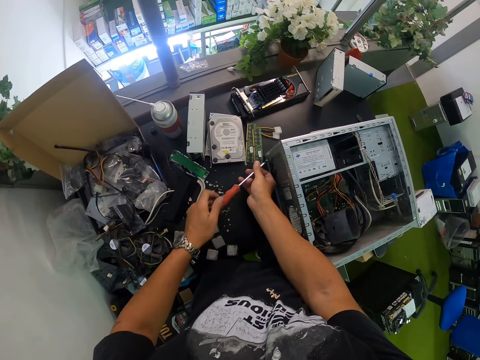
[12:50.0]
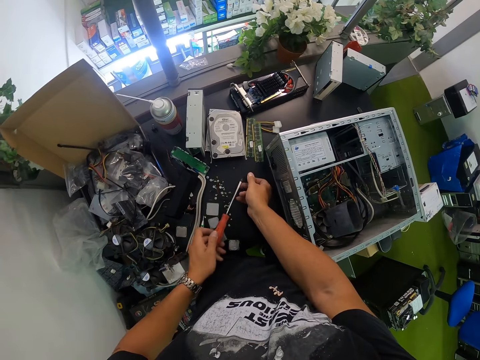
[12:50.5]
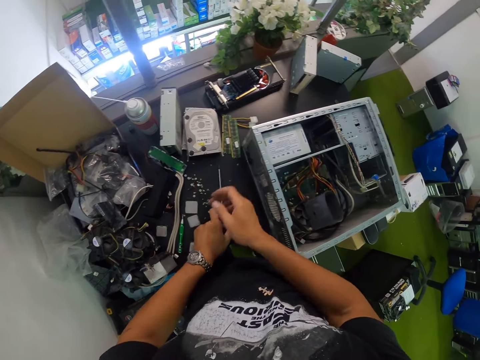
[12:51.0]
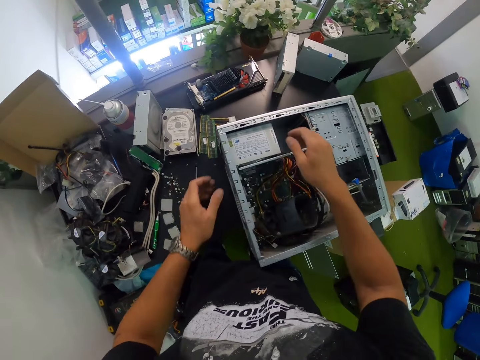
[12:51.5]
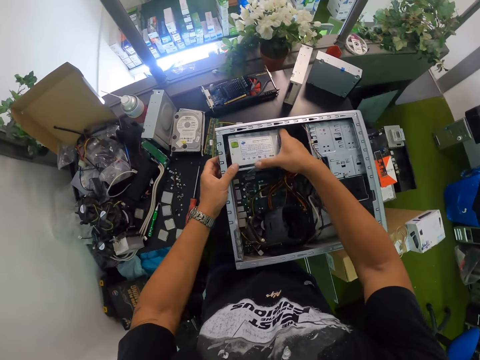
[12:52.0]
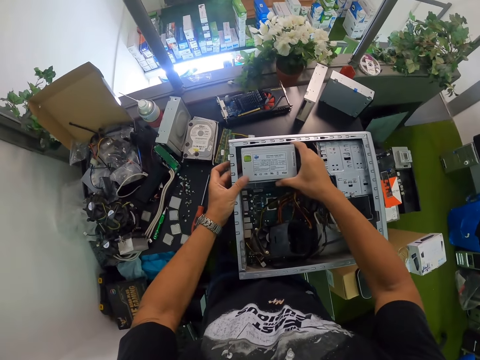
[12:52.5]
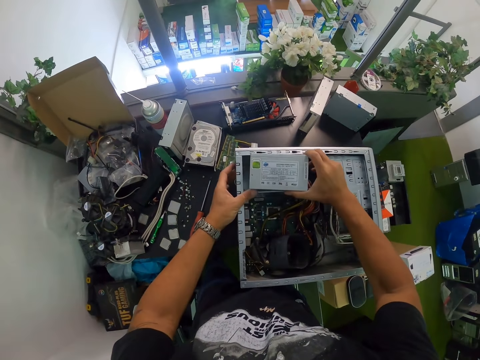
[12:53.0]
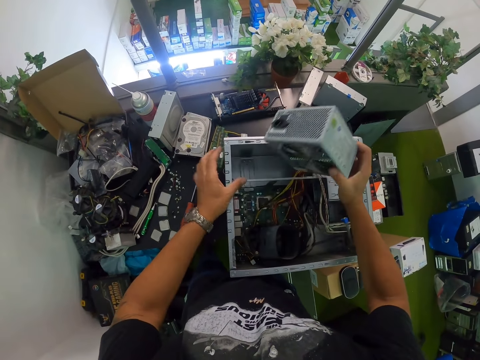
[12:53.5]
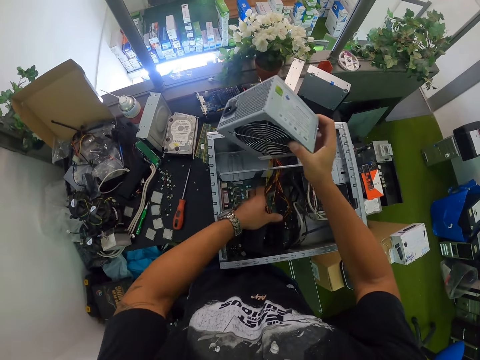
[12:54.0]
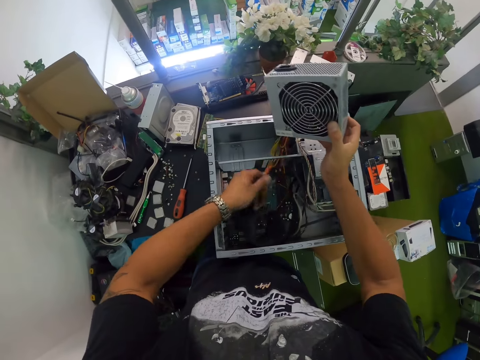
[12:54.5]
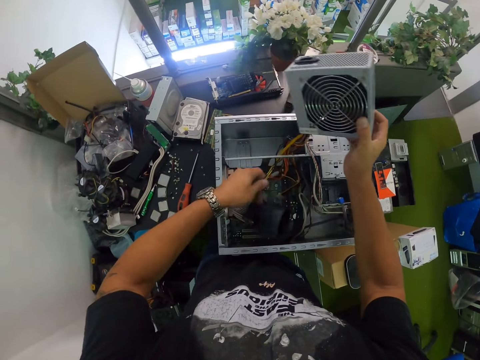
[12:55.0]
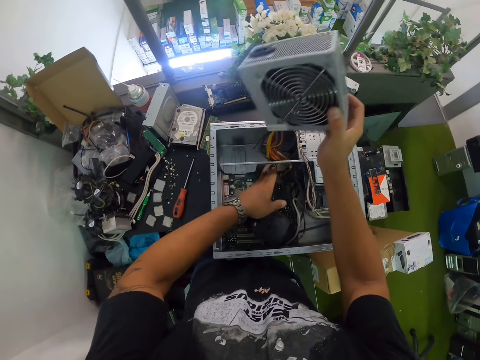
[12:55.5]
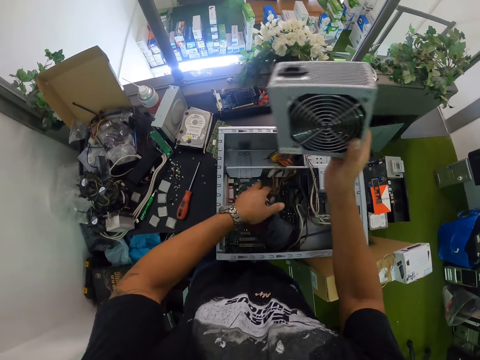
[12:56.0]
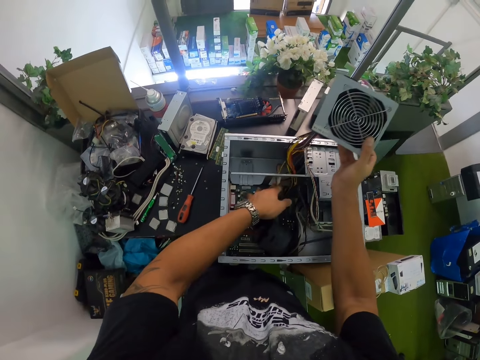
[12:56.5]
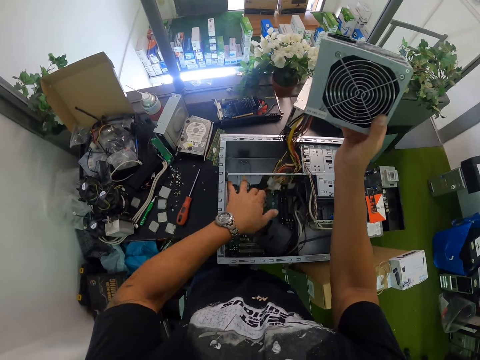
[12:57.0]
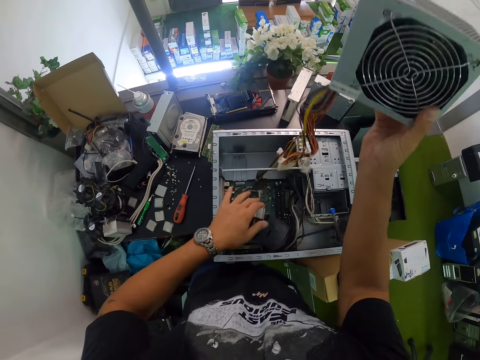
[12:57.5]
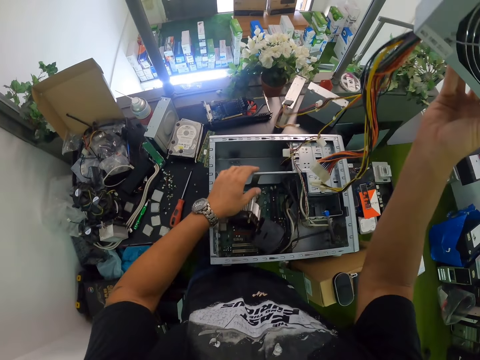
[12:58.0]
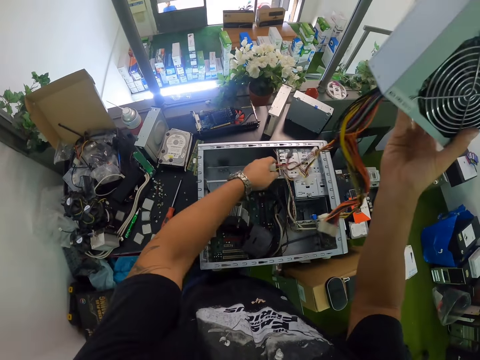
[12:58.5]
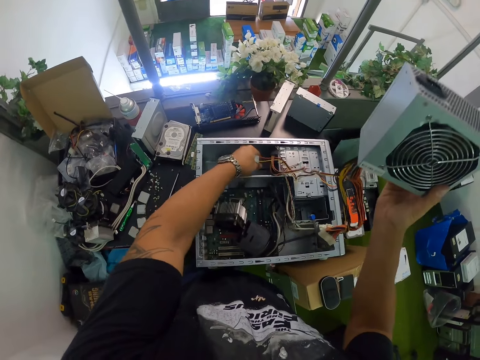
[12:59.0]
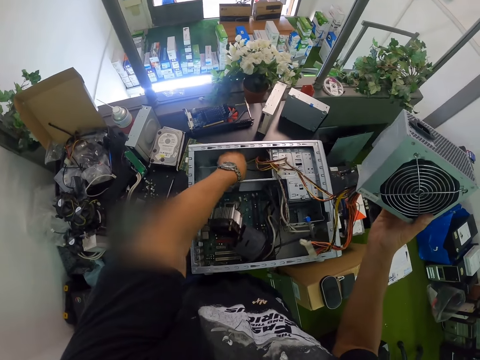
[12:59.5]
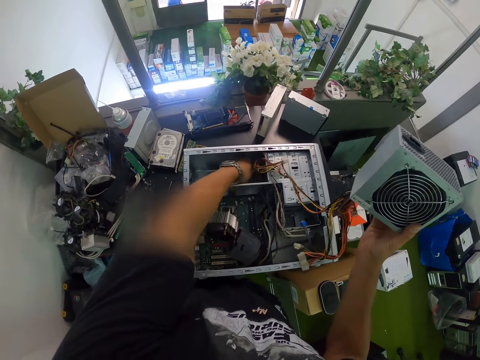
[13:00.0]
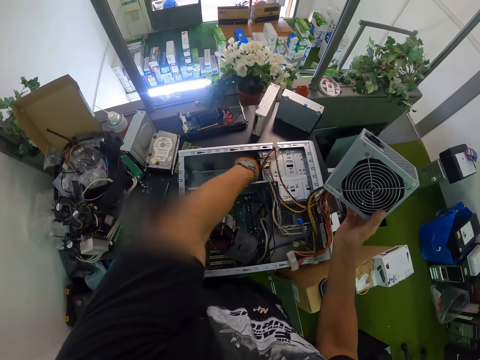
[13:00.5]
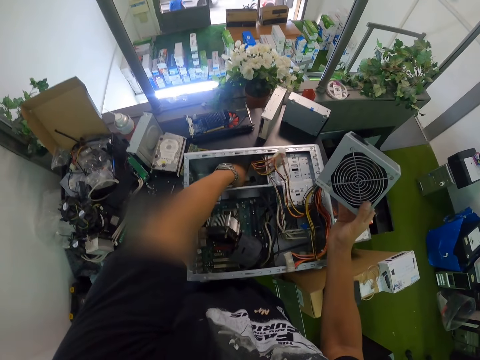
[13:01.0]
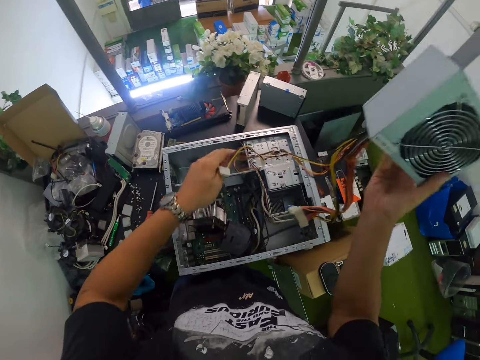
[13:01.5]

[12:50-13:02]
The camera wearer drops the screw on the table with his right hand. He places the screwdriver on the table with his left hand. He takes out a power supply from the computer case with his right hand. He holds the computer case on the table with his left hand. He pushes cables in the computer case with his left hand. He holds the cables with his left hand. He pulls out a cable in the computer case with his left hand.

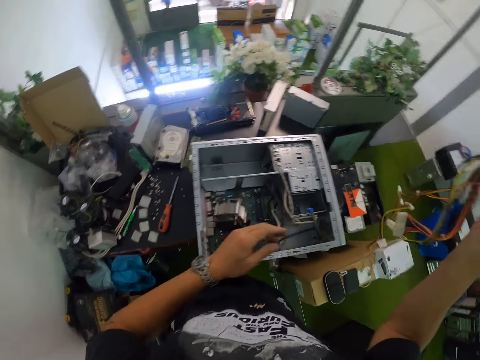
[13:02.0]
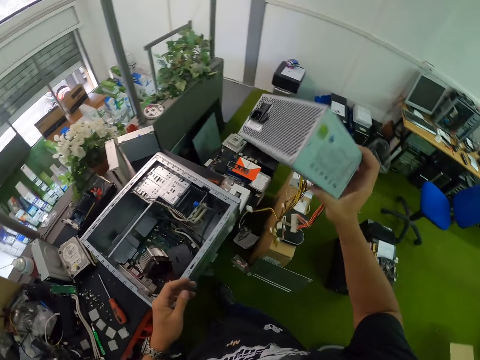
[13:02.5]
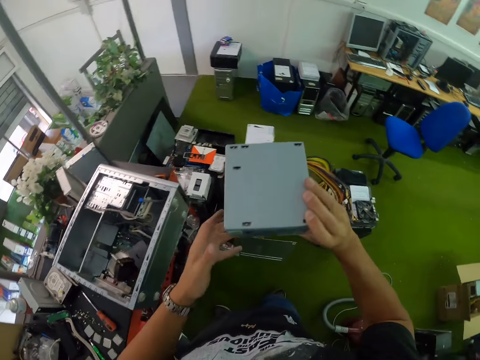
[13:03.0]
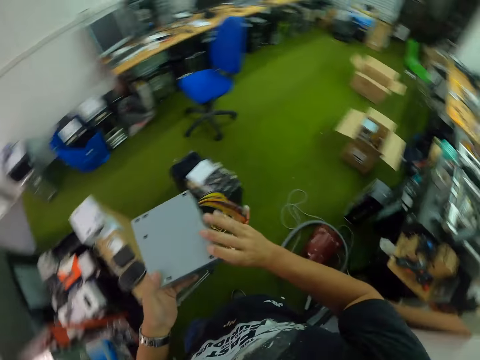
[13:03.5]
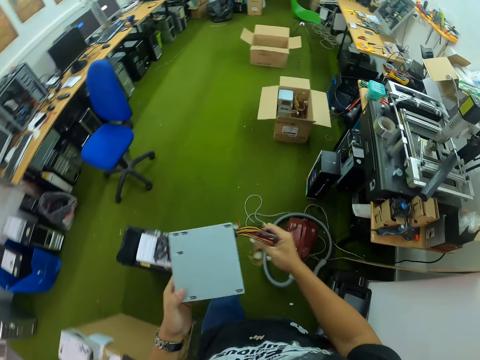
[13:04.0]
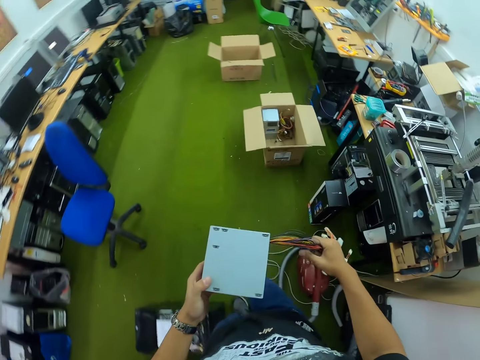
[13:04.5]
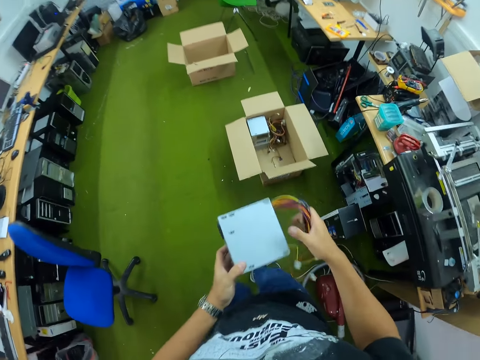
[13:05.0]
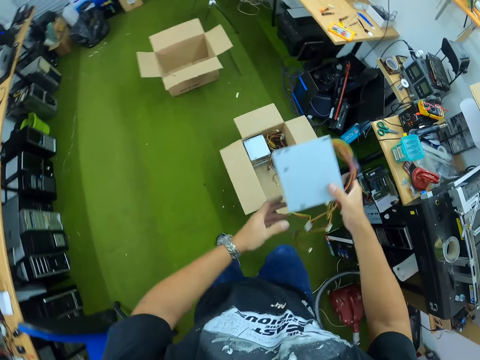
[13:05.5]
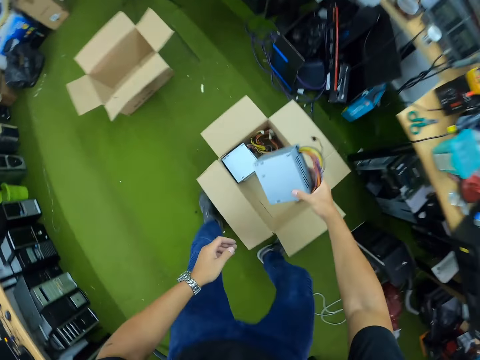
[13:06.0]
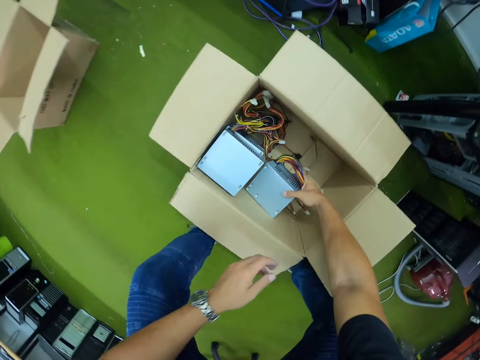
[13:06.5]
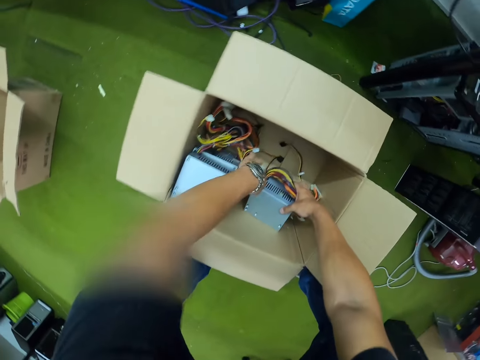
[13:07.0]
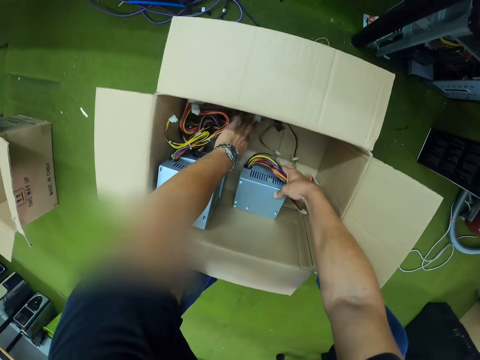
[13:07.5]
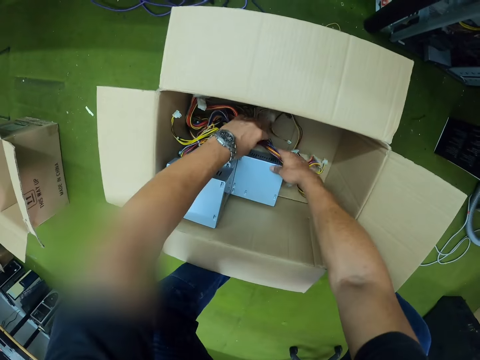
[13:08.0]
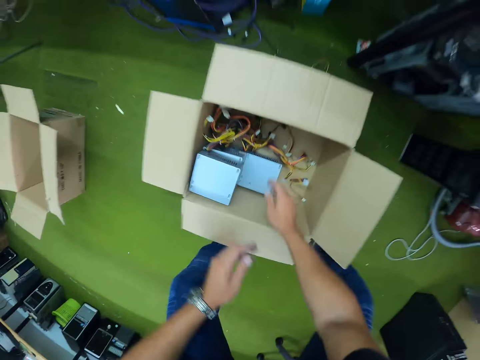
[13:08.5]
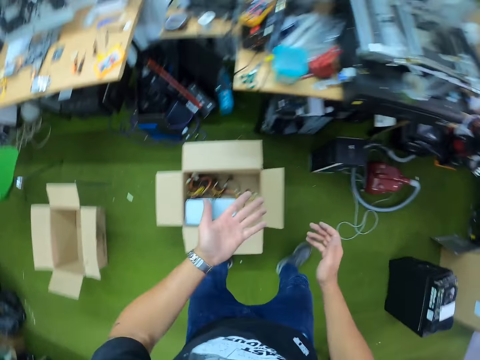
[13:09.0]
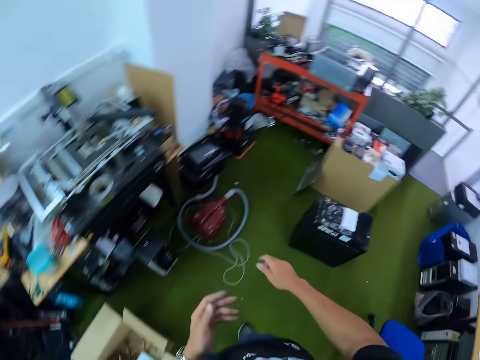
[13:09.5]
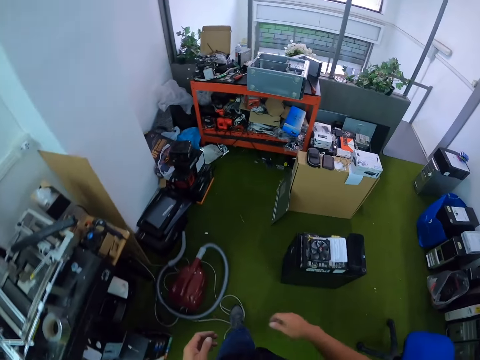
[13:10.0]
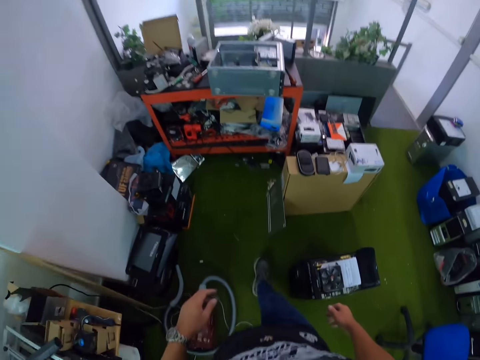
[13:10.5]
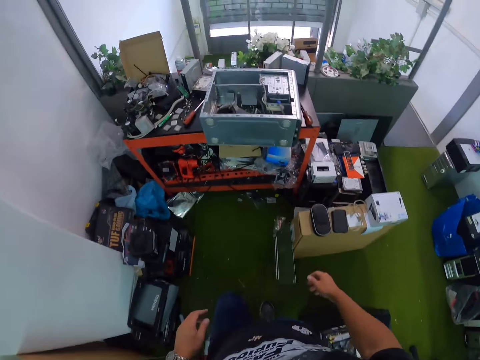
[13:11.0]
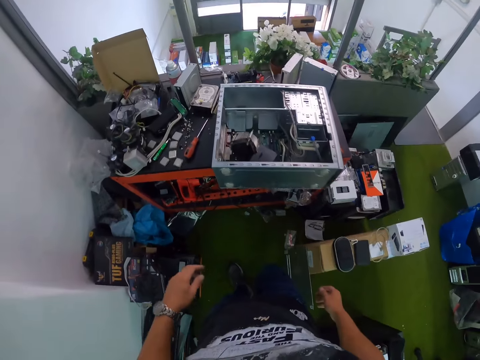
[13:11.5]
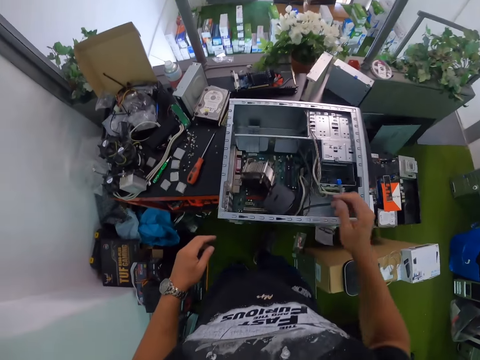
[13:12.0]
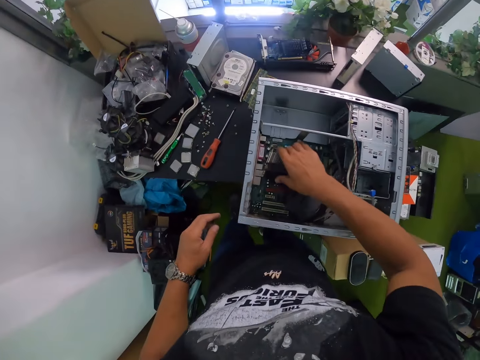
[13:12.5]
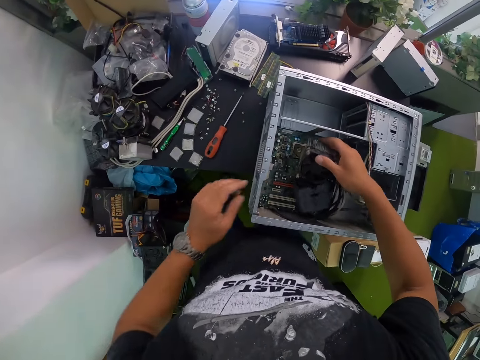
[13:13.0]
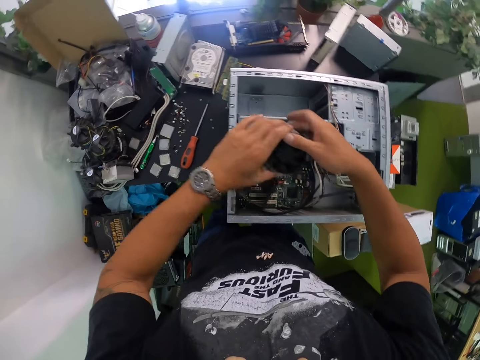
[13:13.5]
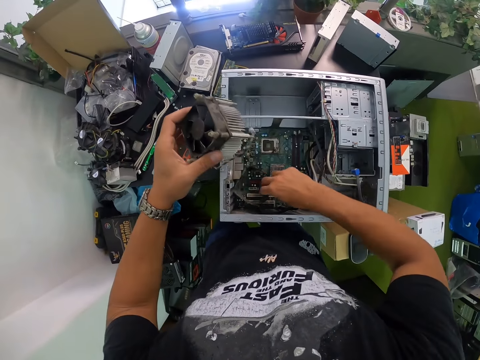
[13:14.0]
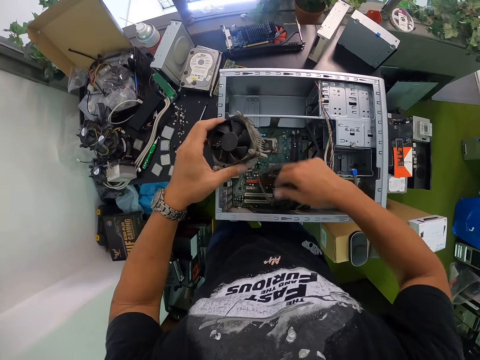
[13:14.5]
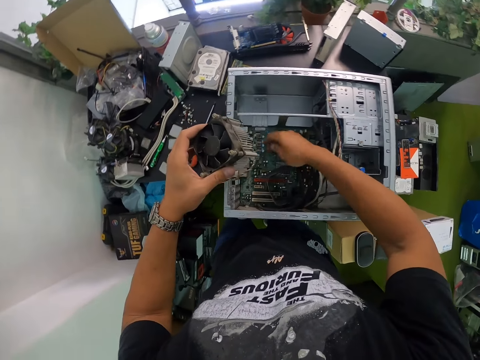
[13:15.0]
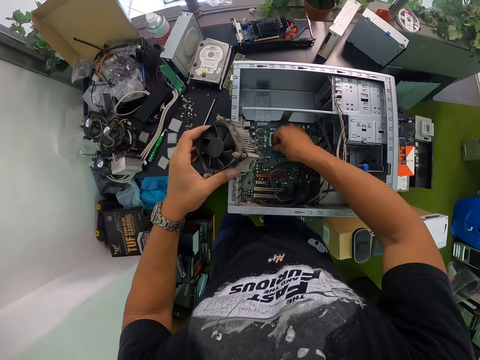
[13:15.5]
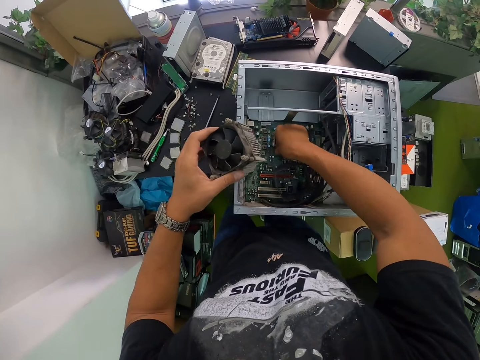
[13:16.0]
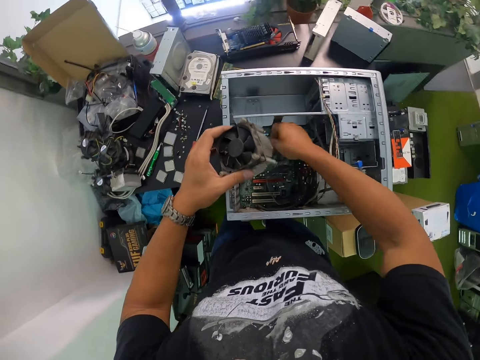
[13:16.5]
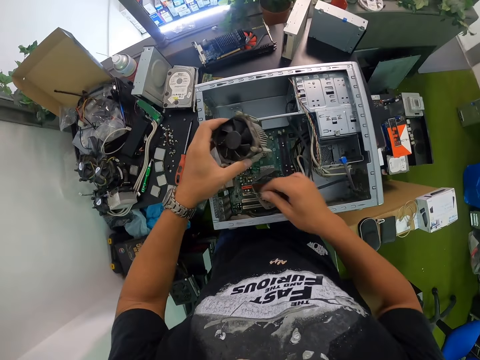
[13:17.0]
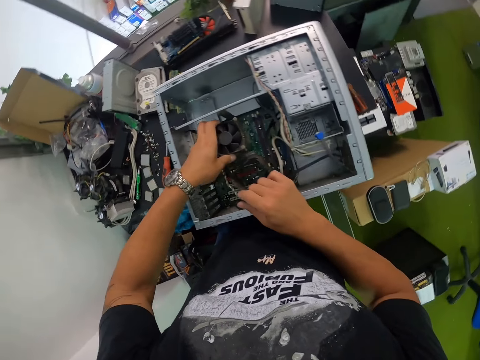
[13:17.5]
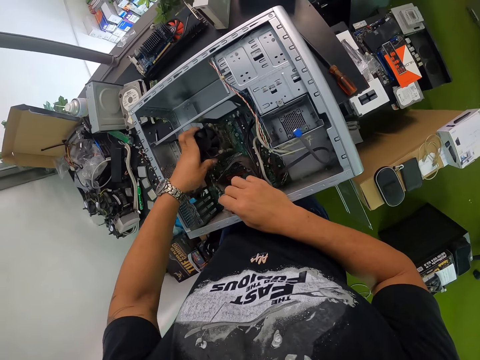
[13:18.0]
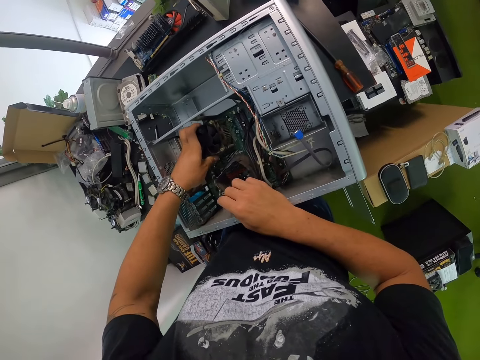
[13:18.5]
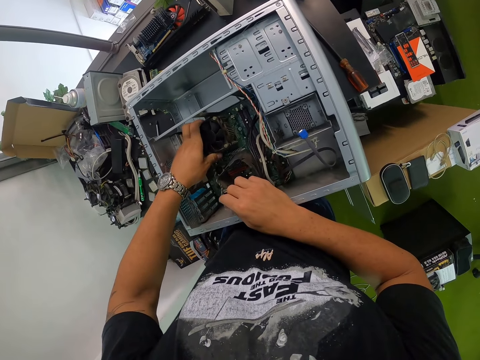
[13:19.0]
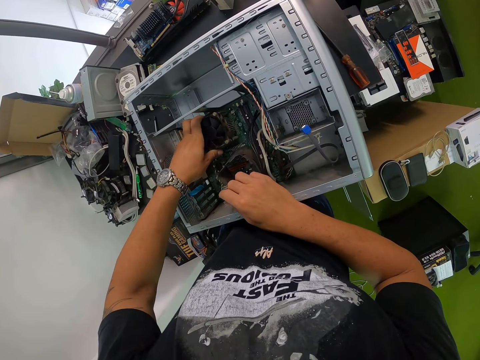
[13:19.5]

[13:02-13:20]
The camera wearer holds the power supply with both hands. He places the power supply into a box on the floor with his right hand. He moves cables in the box with his left hand. He moves the power supply in the box with his right hand. He dusts his hands. He walks in the workshop. He picks up the fan in the CPU with his right hand. He passes the fan to his left hand. He moves the case of the fan in the computer case with his right hand. He adjusts the clasp of the processor in the motherboard in the computer case with his right hand. He holds a cable of the fan with his right hand. He places the fan in the motherboard in the computer case with his left hand.
